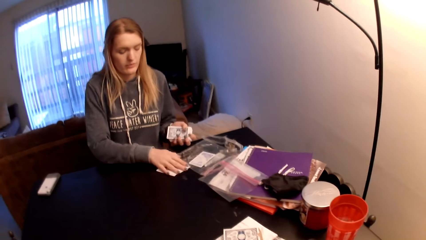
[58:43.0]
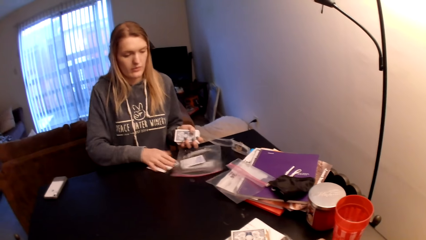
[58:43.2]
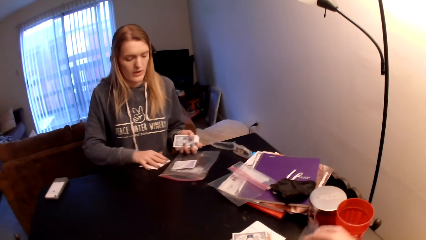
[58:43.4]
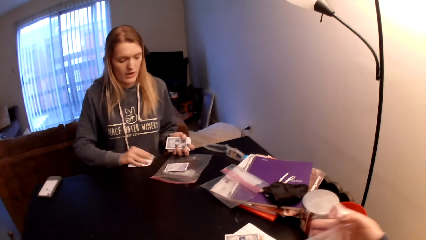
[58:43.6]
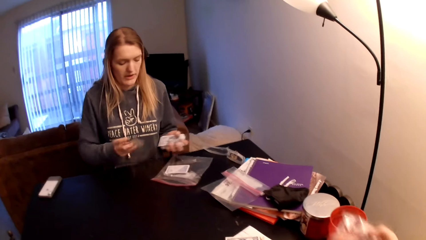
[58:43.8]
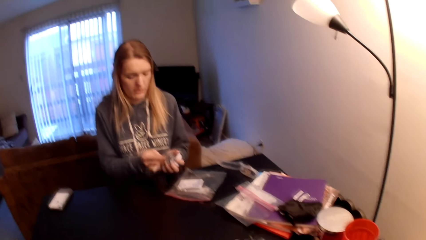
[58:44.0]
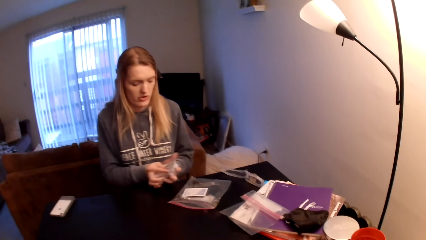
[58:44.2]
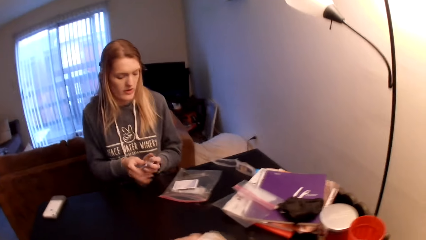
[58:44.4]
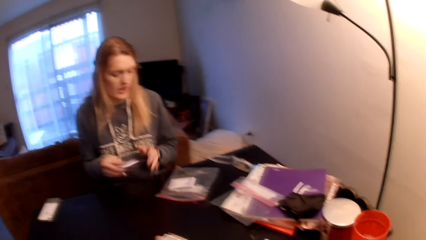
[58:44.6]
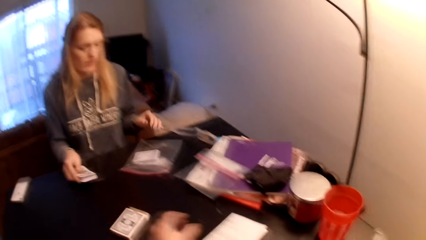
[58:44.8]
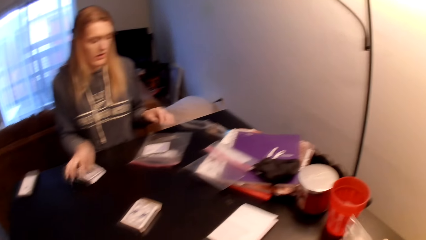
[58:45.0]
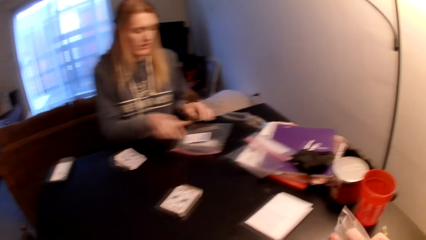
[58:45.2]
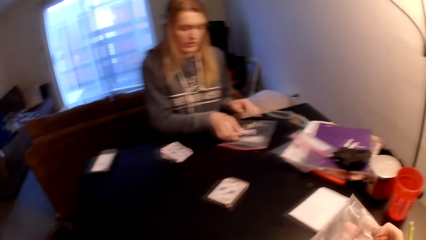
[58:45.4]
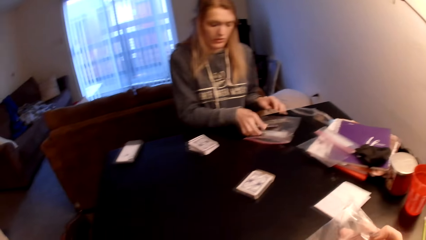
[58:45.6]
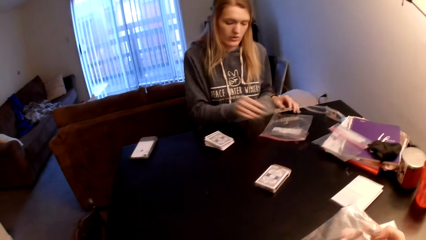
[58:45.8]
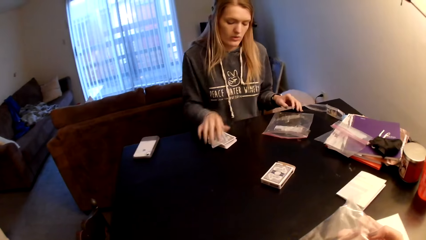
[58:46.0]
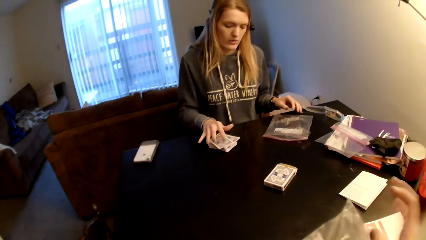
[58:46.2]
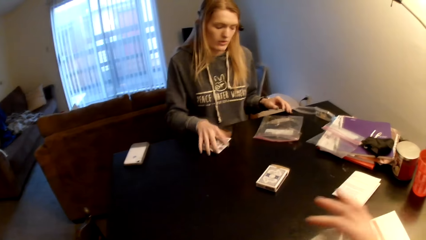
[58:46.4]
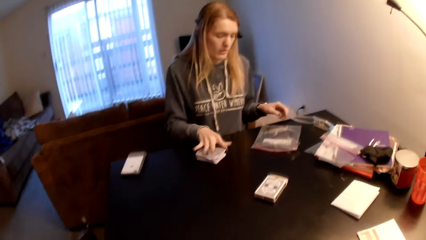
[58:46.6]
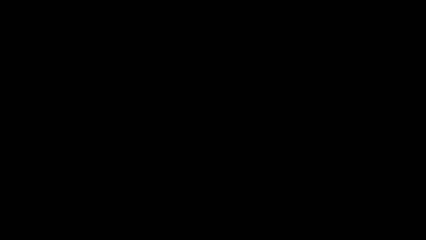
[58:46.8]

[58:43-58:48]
A woman places the playing cards on the table. The camera wearer touches the polythene paper.
